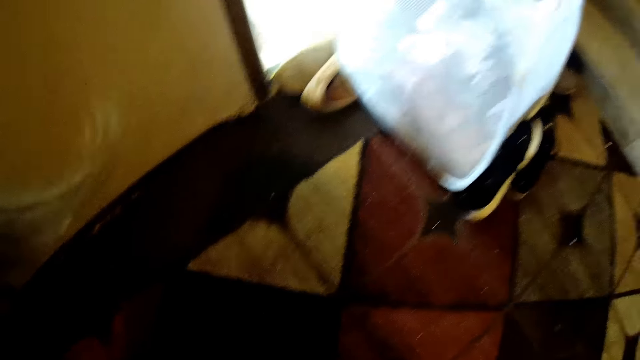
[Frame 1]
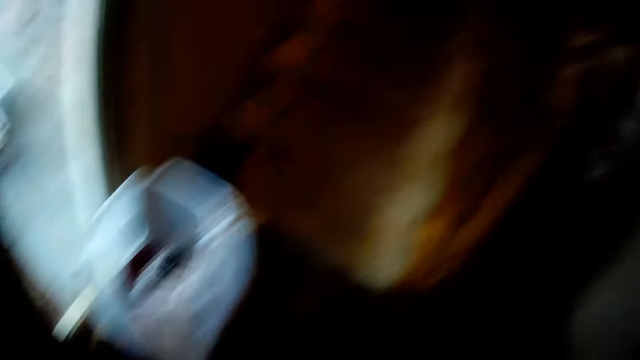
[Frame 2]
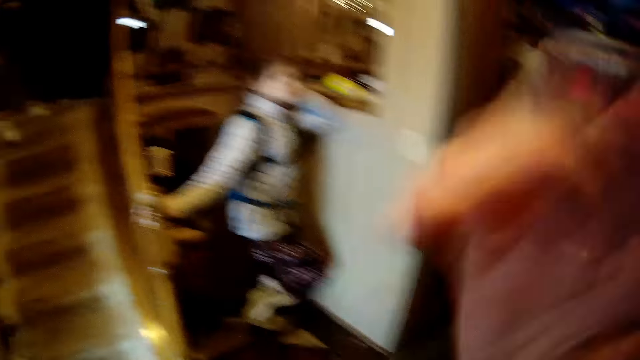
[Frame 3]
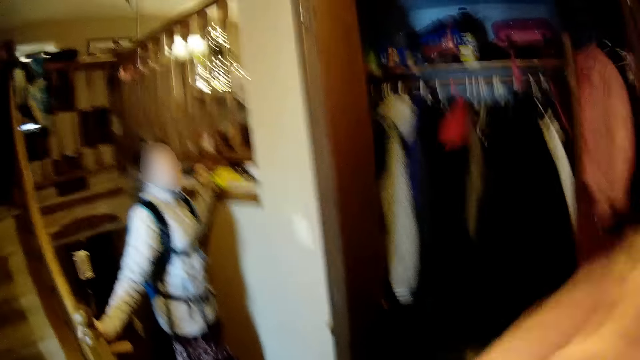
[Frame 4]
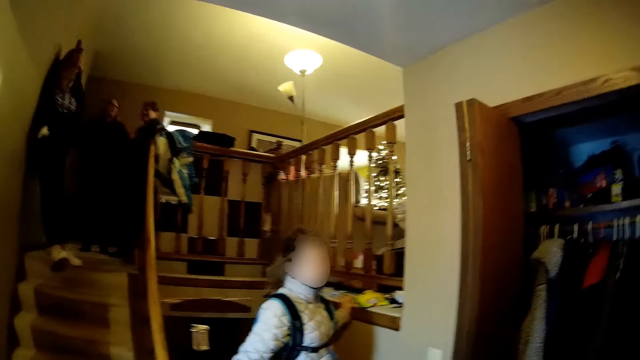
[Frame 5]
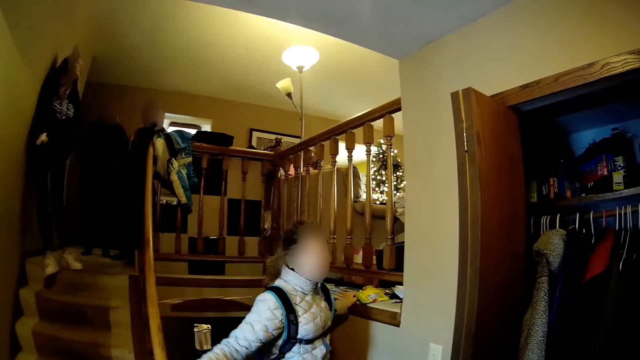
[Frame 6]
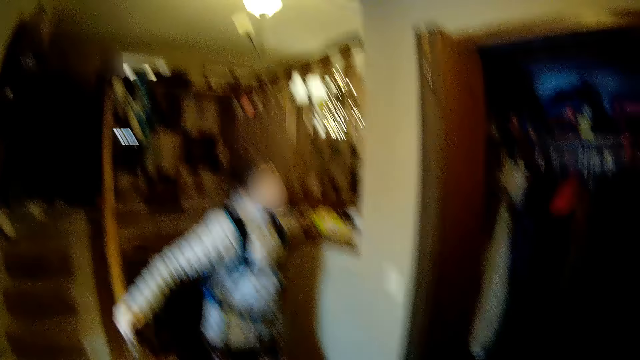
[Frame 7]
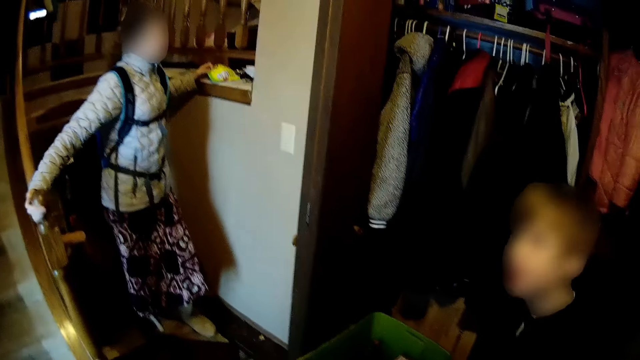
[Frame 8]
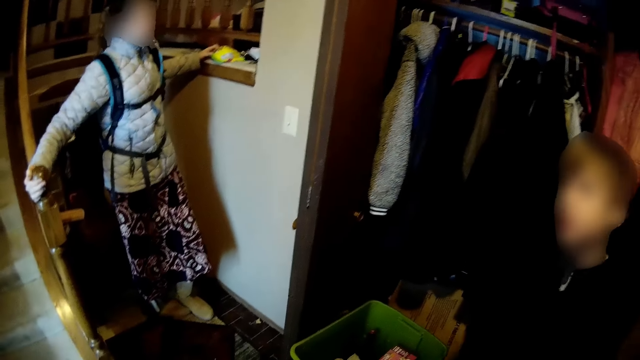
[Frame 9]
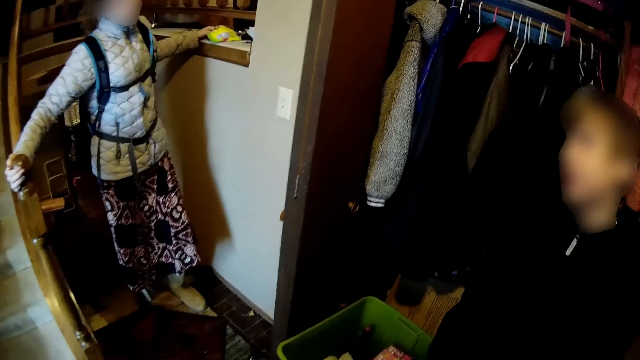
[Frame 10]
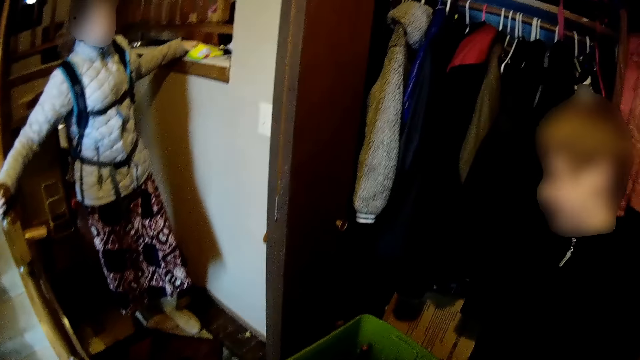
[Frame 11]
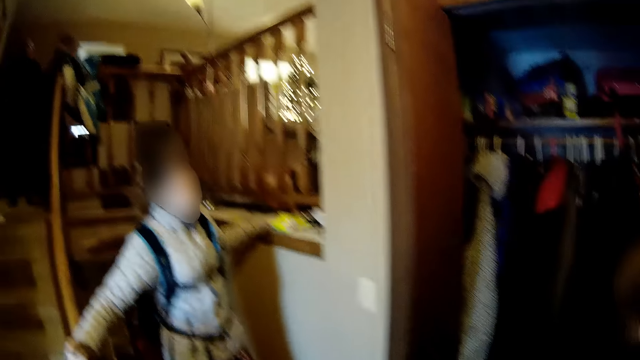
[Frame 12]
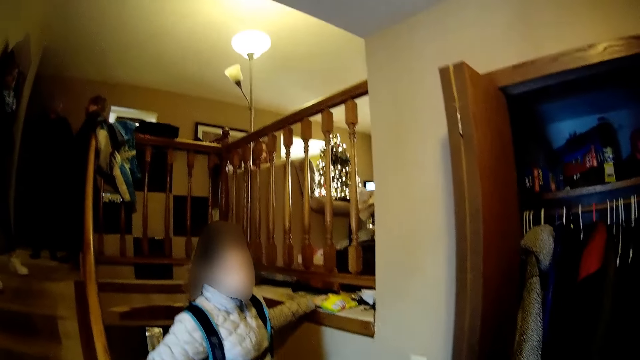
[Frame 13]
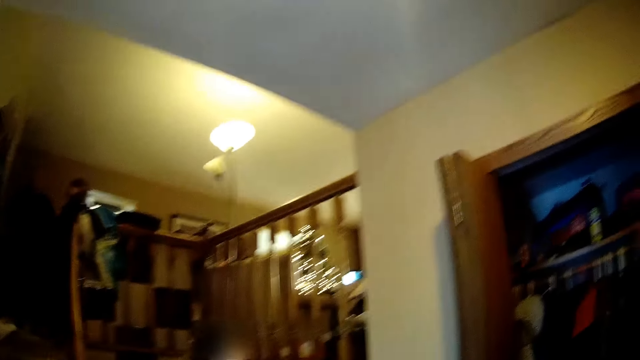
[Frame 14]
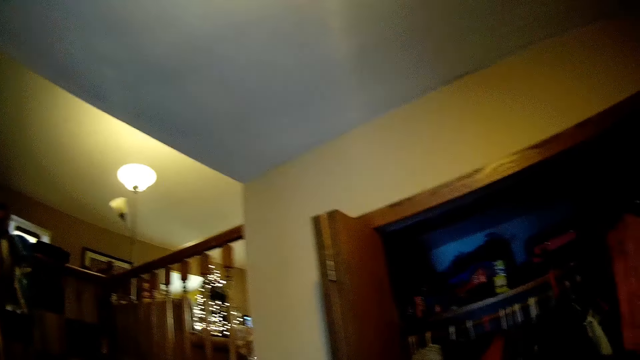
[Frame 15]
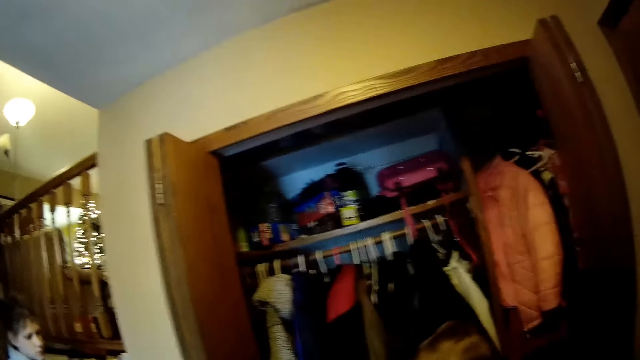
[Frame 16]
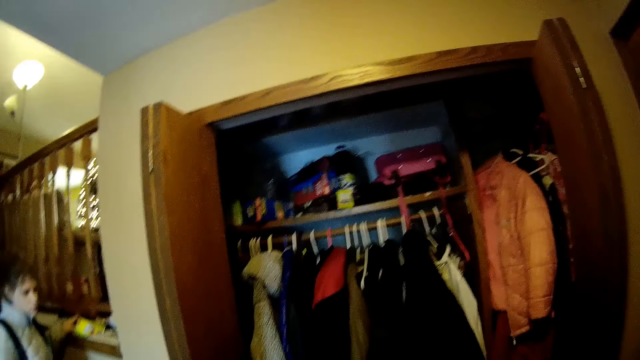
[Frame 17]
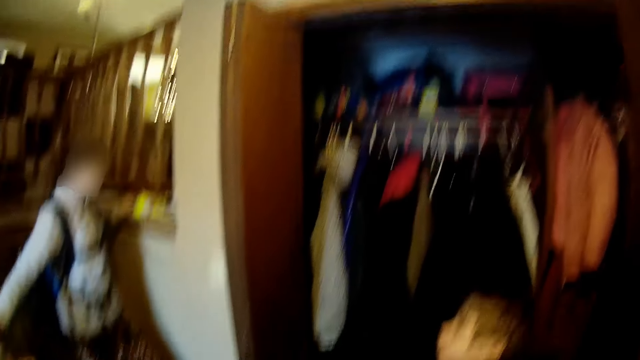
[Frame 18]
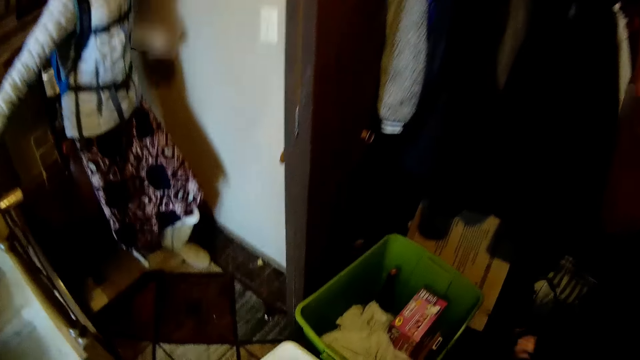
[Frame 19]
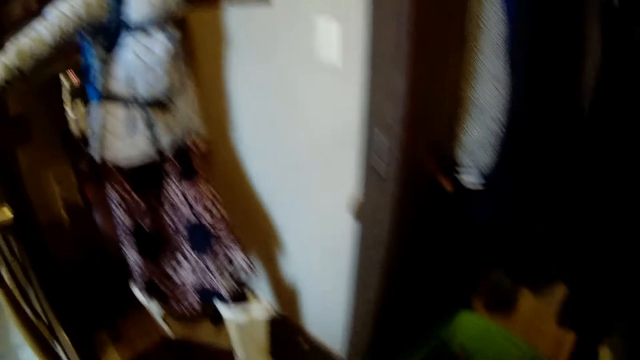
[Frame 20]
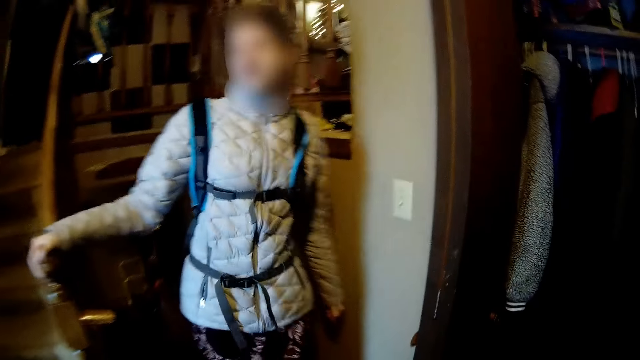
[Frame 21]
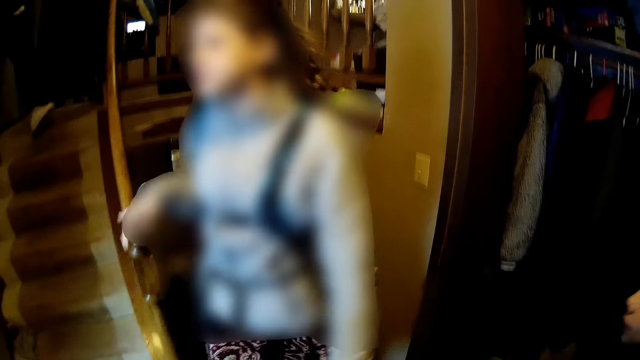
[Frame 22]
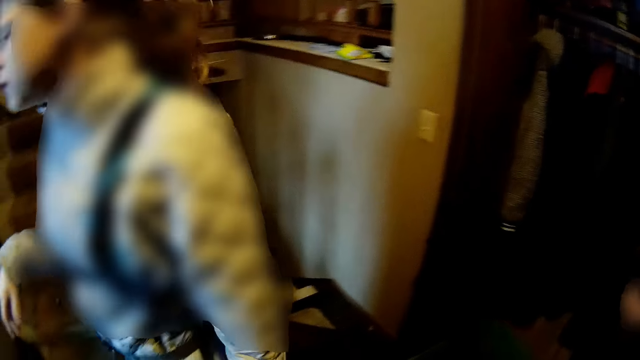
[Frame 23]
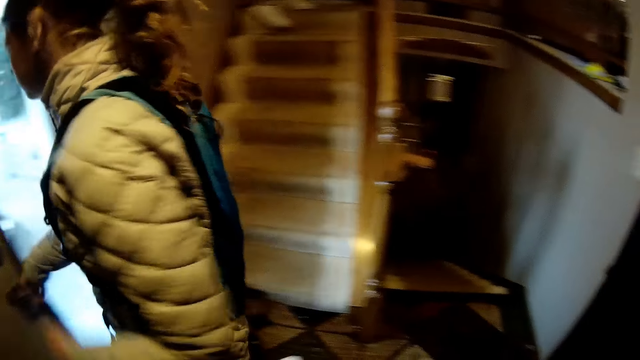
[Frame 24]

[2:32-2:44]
The camera wearer converses with a lady.

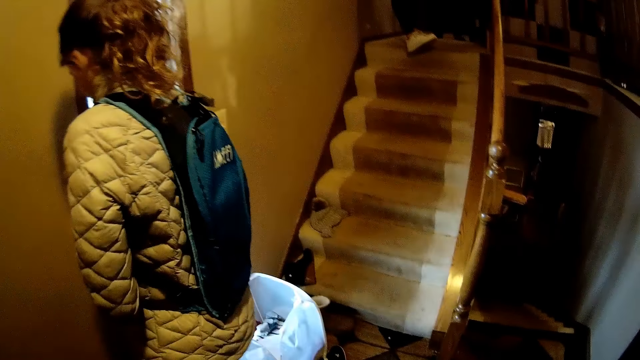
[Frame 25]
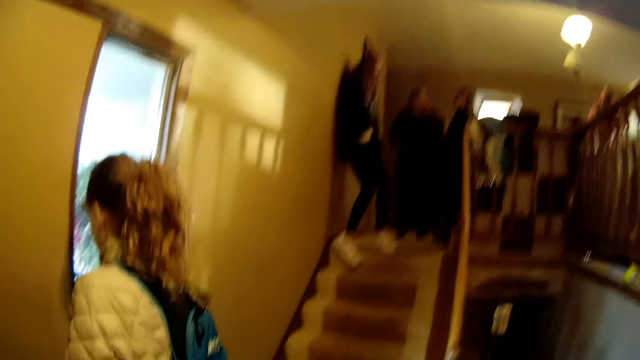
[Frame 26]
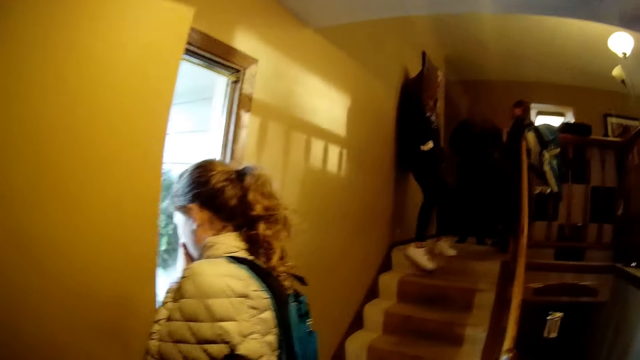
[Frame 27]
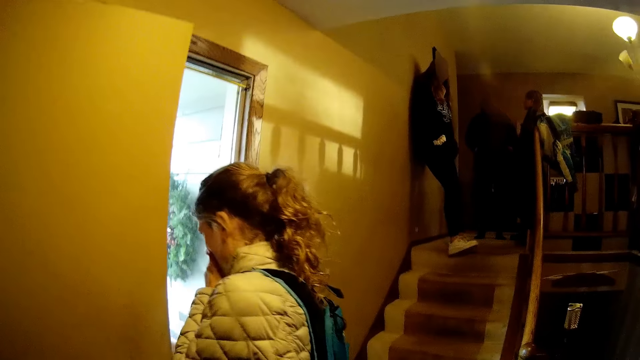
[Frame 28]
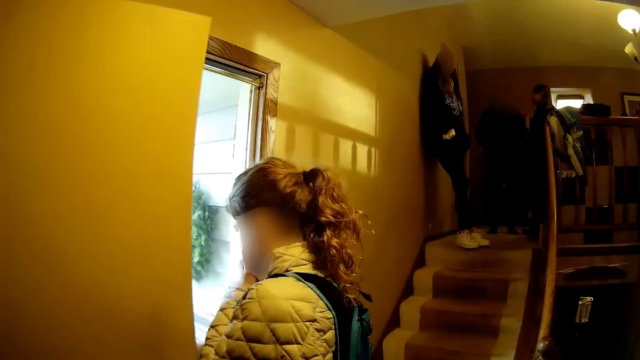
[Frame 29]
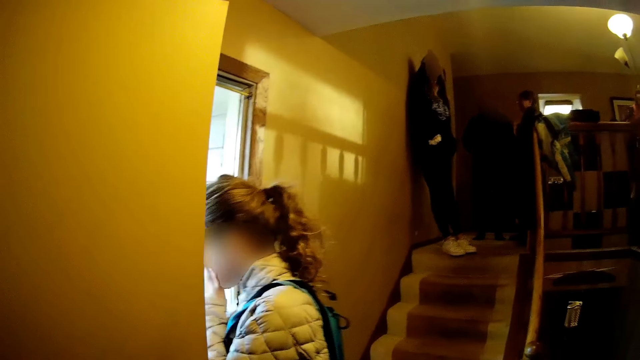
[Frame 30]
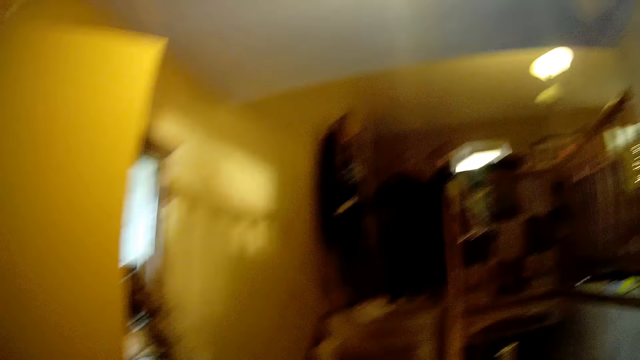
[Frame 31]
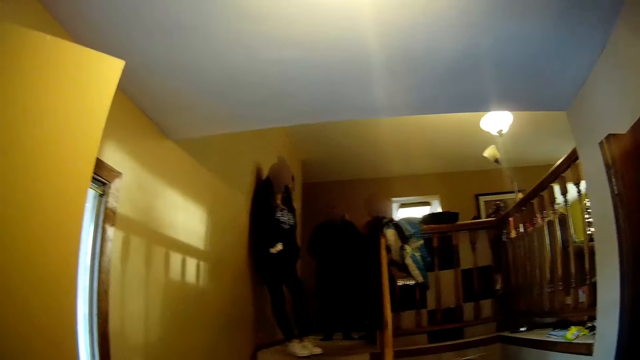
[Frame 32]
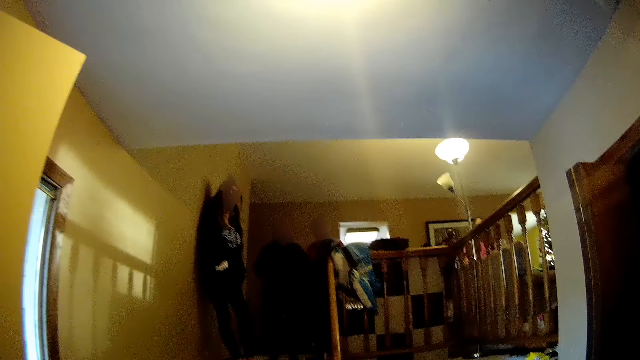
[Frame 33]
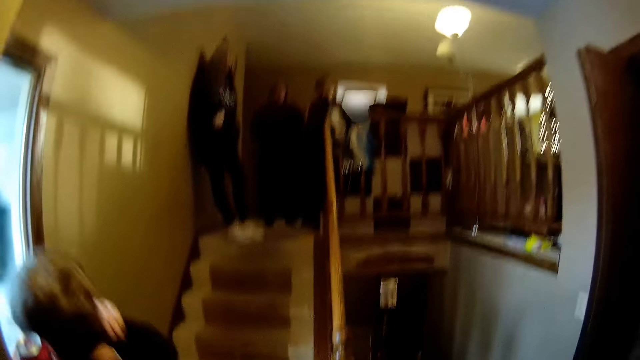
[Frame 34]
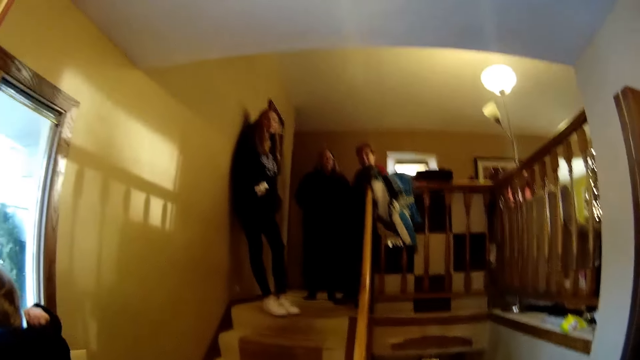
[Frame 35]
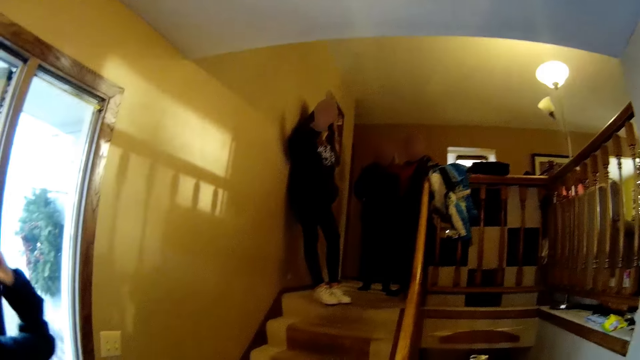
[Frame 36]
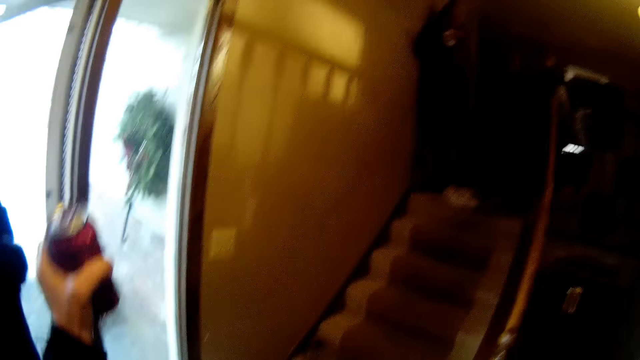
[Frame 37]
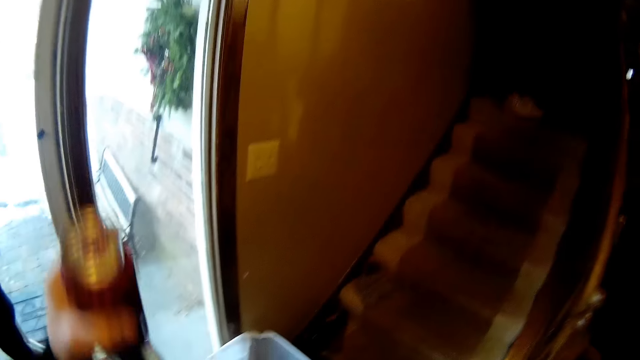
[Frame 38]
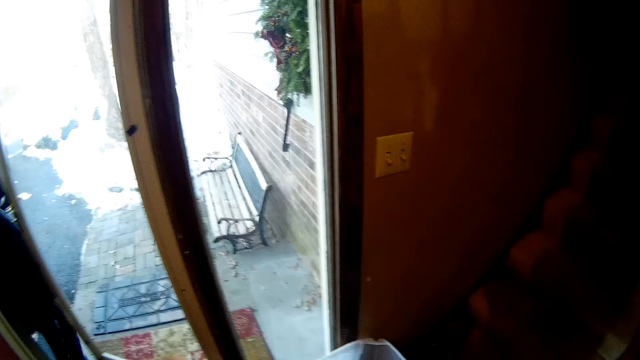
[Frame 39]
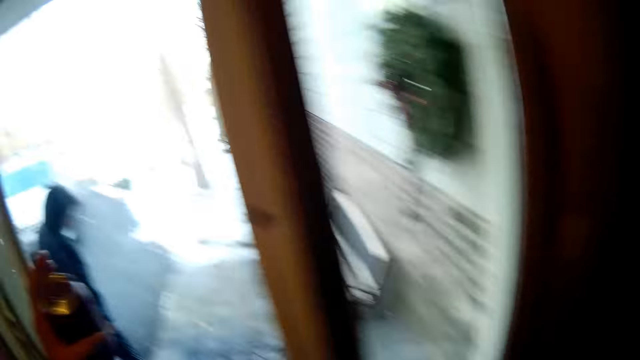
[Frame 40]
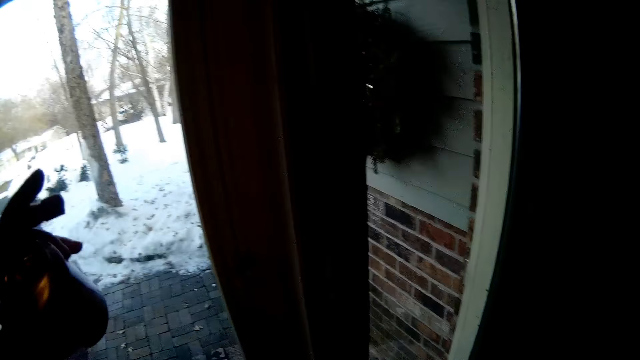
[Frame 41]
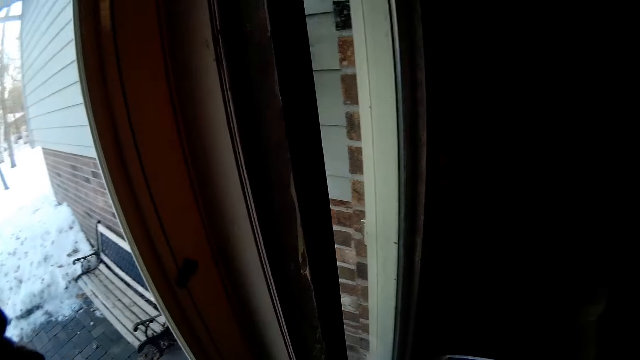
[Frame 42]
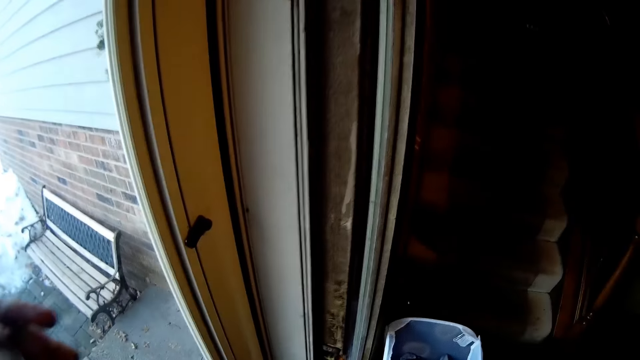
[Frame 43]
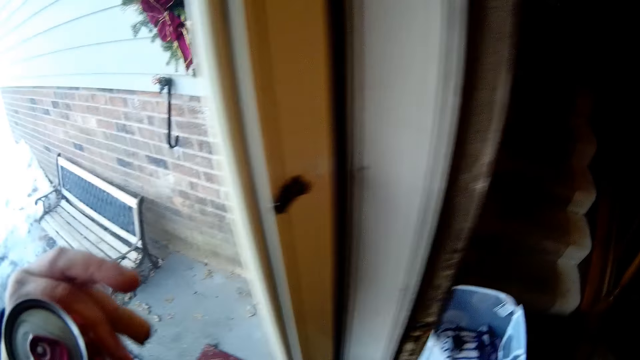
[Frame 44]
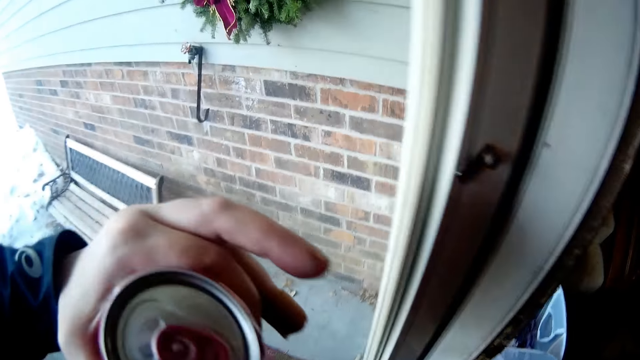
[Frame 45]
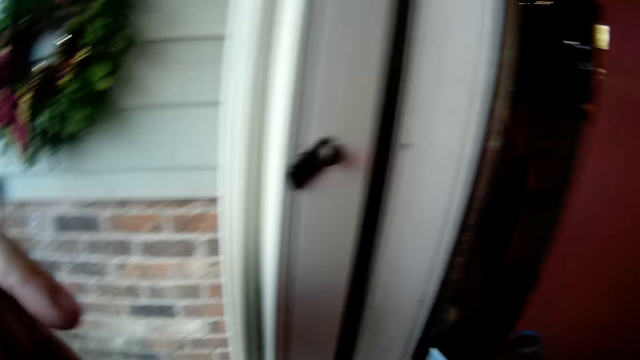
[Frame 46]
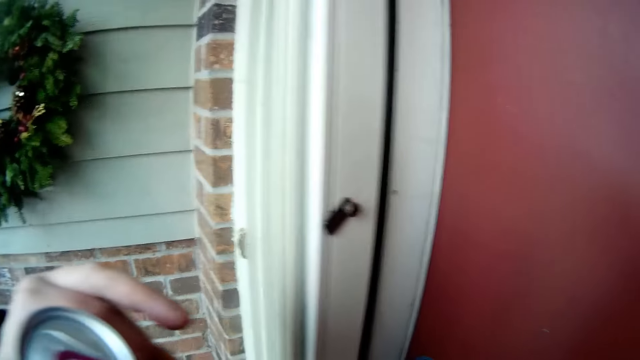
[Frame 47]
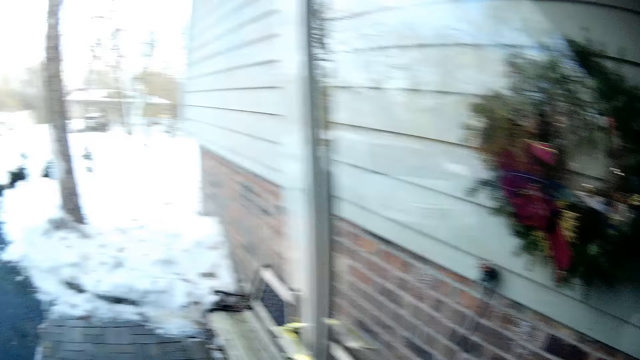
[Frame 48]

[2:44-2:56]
A lady converses with the camera wearer. The camera wearer drinks with the bottle.
